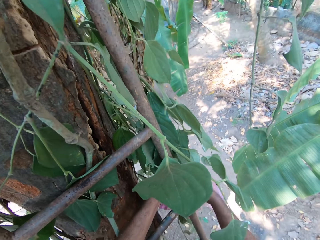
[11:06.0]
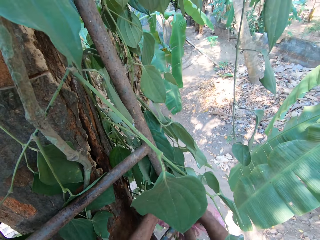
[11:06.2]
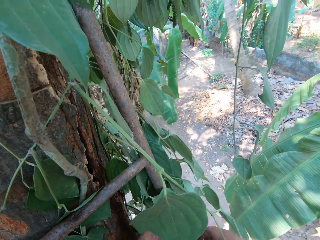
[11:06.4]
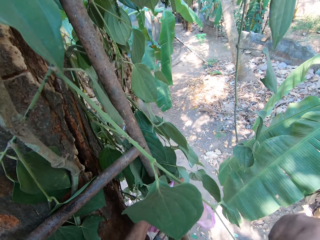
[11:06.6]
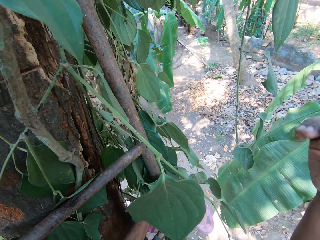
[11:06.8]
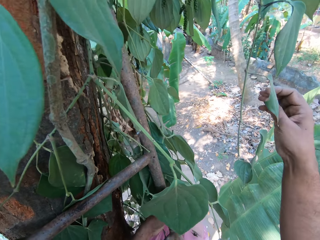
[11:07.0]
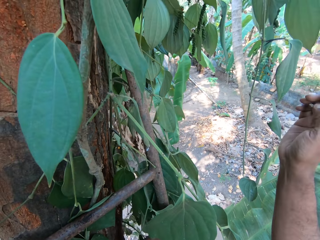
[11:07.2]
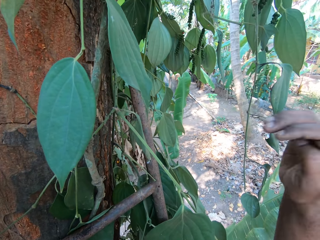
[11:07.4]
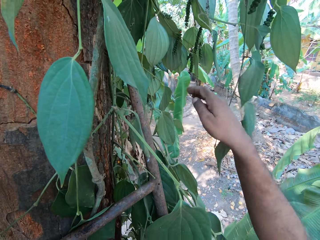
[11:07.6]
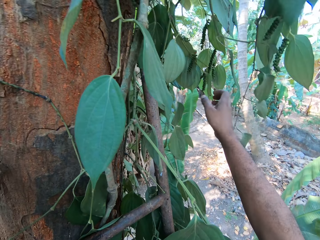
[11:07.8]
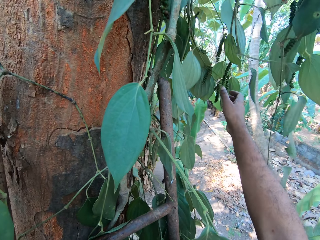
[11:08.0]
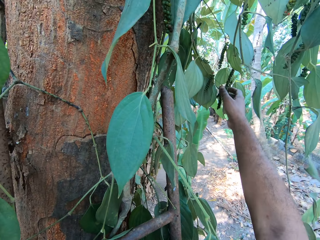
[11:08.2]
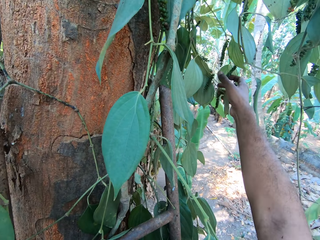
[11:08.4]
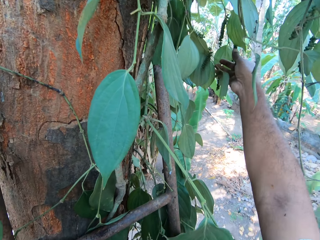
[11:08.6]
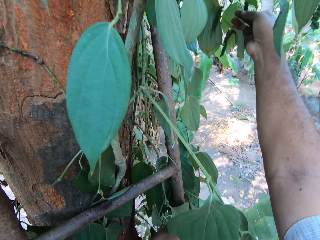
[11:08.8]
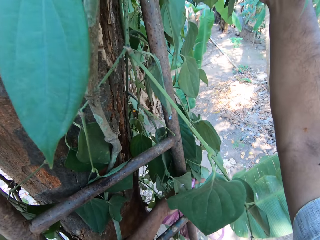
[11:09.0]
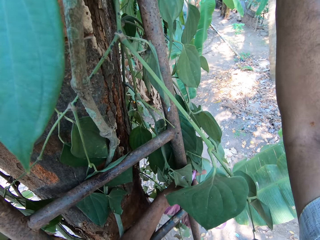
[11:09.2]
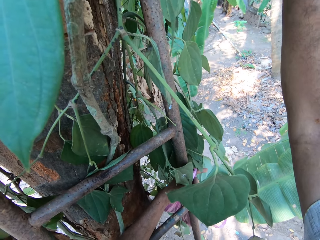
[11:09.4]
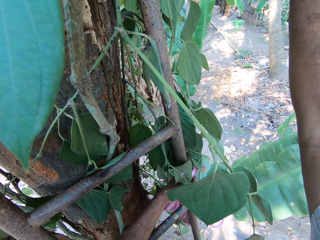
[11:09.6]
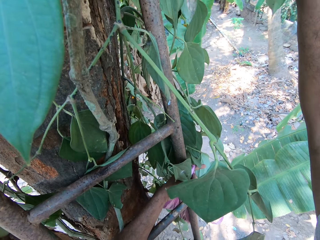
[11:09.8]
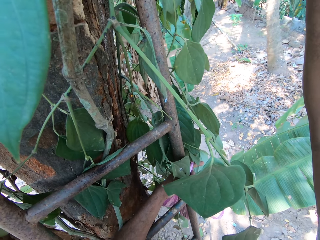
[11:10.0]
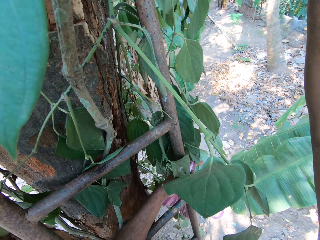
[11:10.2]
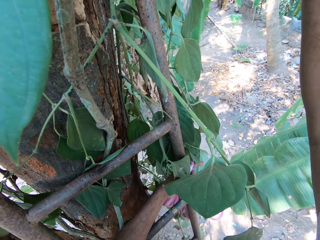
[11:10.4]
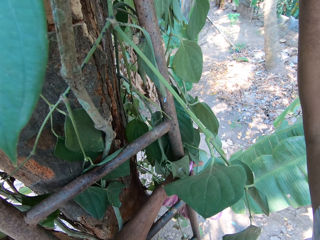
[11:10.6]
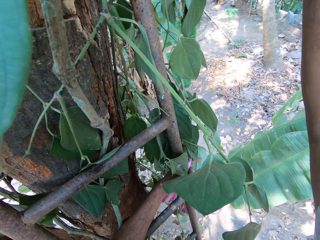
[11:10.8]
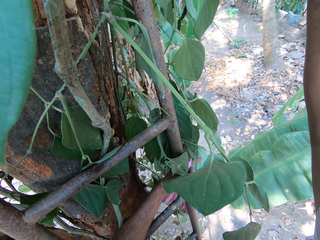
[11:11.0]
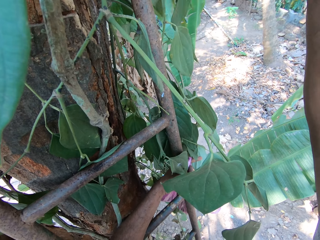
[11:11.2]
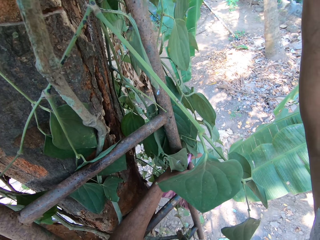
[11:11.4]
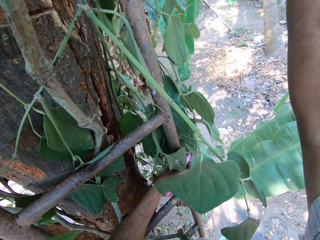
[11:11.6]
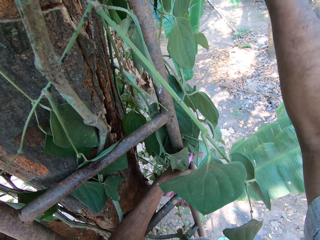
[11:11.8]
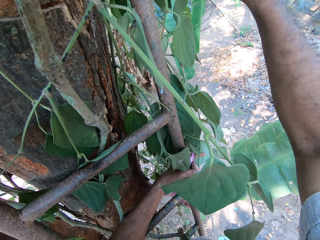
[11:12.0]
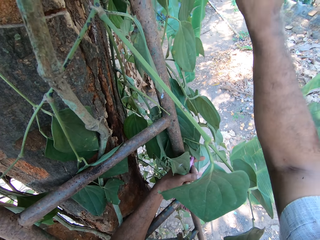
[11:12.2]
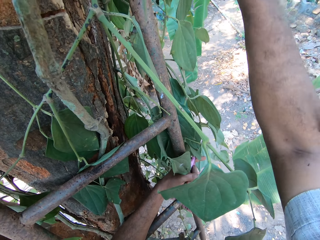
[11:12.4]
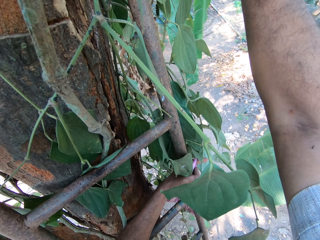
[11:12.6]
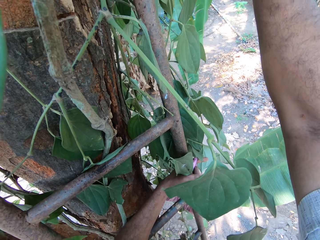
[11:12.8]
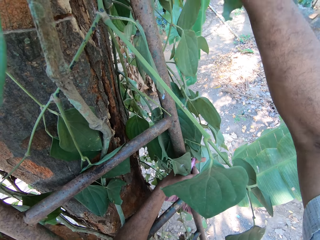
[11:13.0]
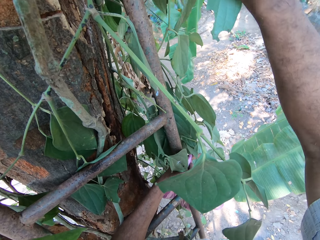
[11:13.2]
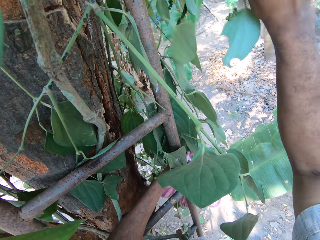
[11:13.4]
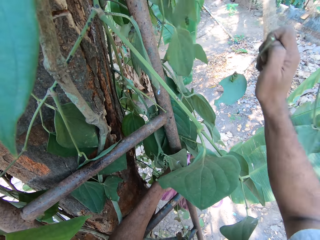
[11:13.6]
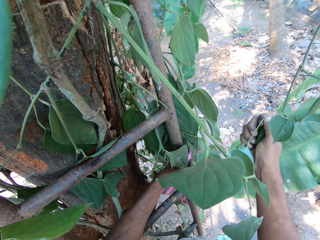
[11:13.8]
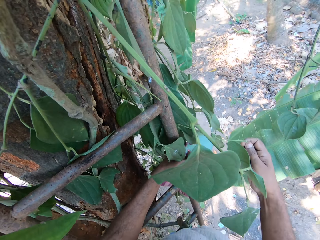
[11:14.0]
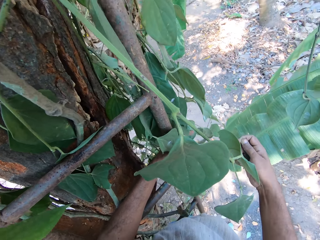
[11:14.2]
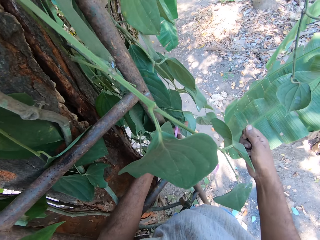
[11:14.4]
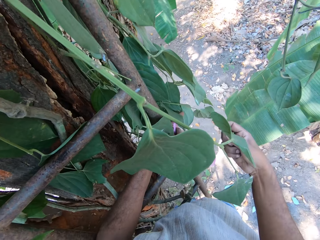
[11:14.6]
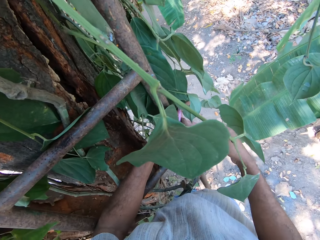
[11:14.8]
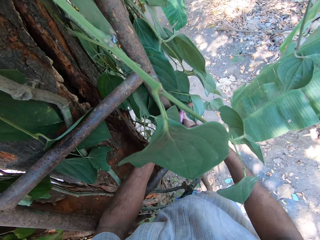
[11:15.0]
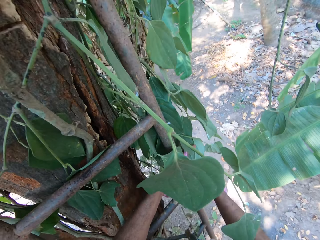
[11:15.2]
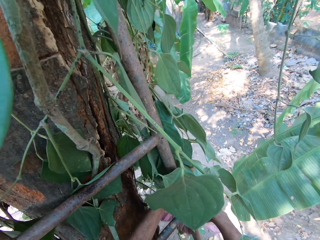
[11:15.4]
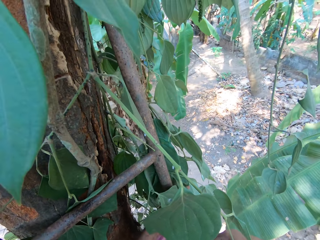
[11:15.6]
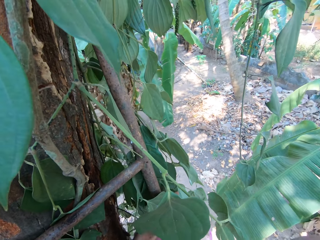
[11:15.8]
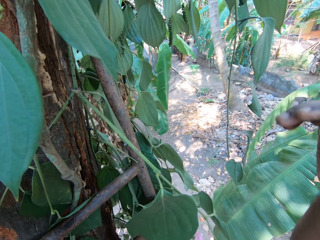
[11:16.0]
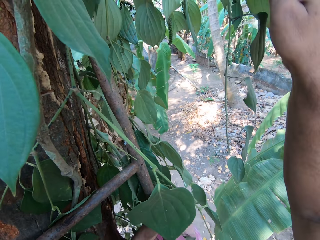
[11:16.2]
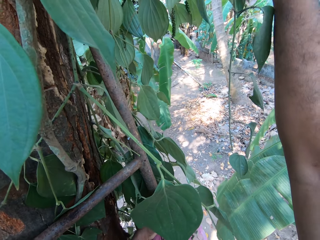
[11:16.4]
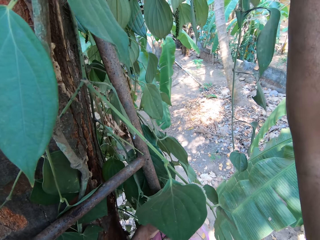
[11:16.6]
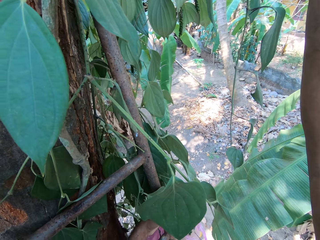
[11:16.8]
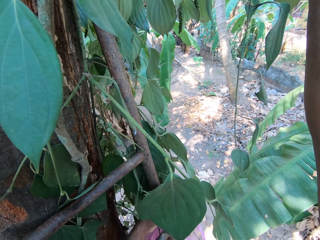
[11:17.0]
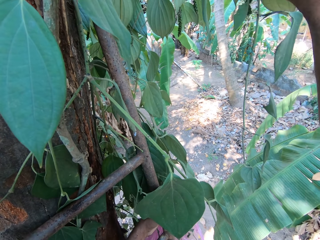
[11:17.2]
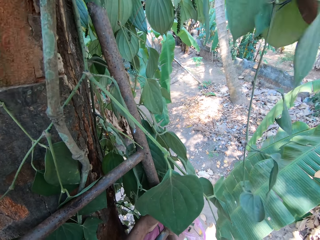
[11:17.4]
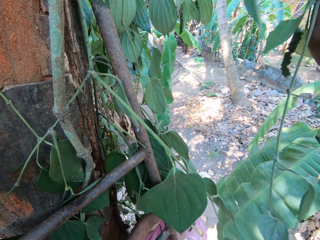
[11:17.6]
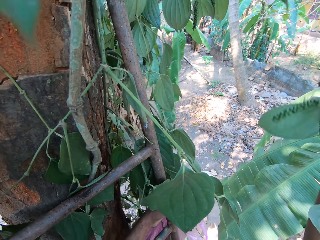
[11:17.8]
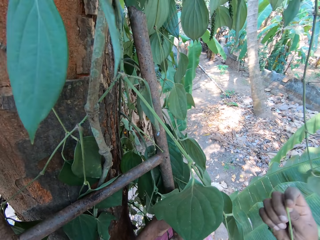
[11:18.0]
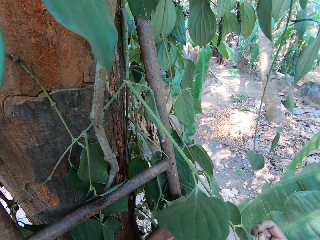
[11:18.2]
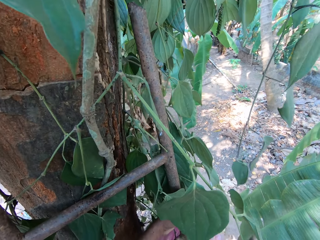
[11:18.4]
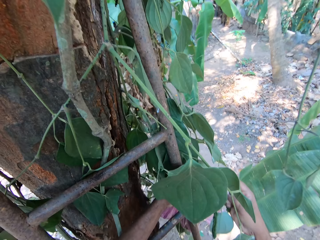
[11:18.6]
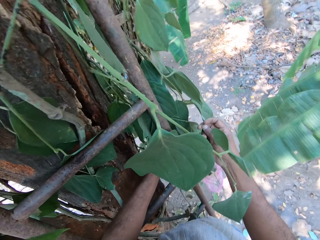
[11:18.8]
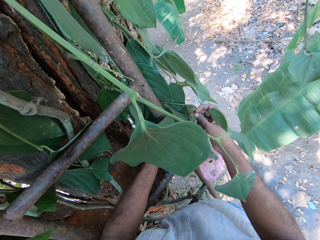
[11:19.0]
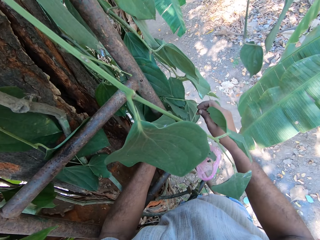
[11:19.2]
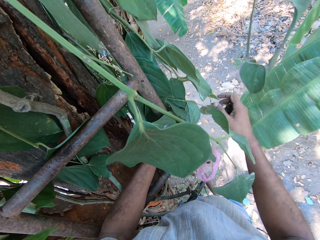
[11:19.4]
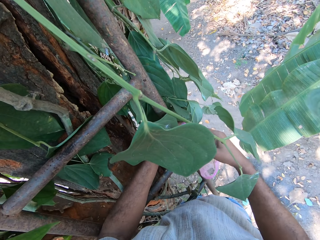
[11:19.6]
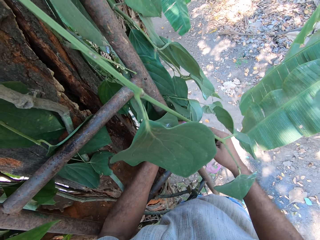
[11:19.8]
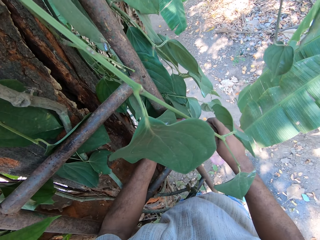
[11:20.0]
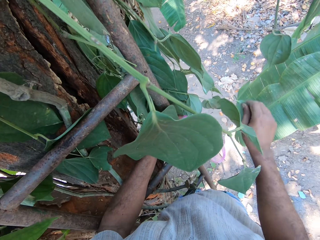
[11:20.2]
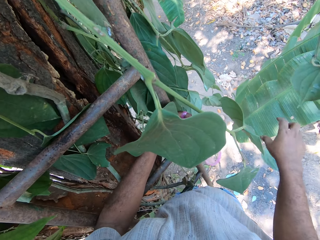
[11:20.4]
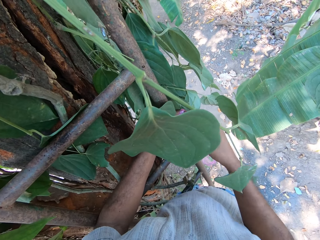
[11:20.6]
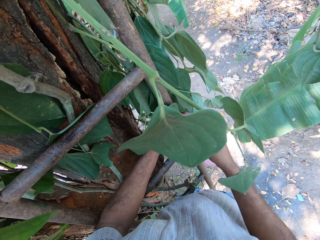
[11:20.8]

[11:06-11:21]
The camera wearer places the leaf in his right hand into the plastic bag in his left hand. He cuts a leaf from the tree with his right hand. He places the leaf in his right hand into the plastic bag in his left hand. He cuts a leaf from the tree with his right hand. He holds the leaf with his left hand and cuts the leaf in his left hand with his right hand.

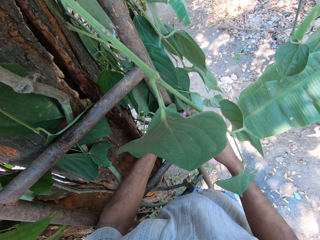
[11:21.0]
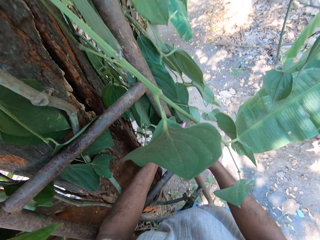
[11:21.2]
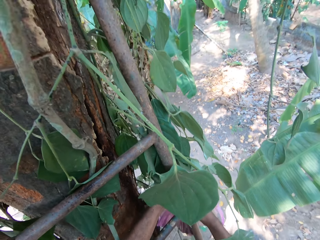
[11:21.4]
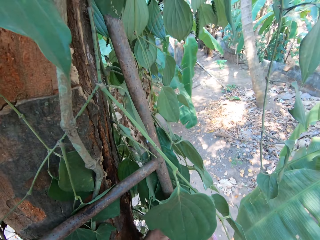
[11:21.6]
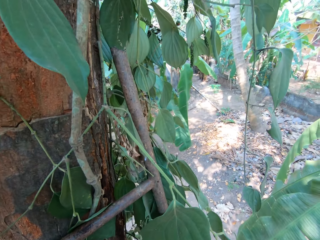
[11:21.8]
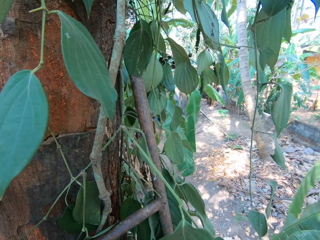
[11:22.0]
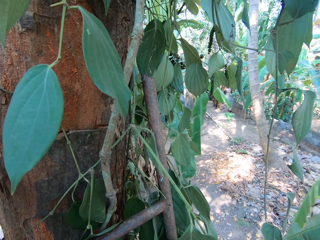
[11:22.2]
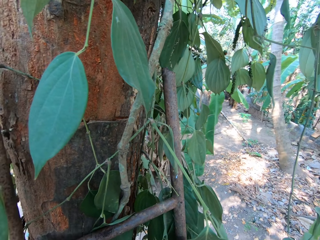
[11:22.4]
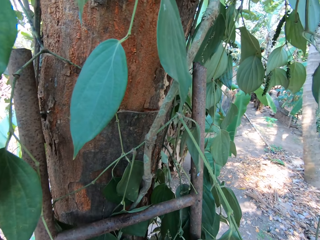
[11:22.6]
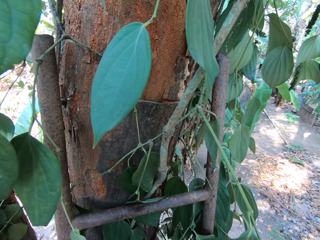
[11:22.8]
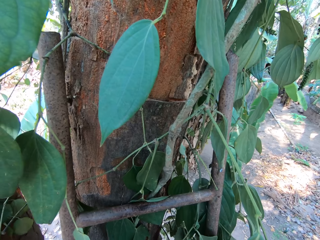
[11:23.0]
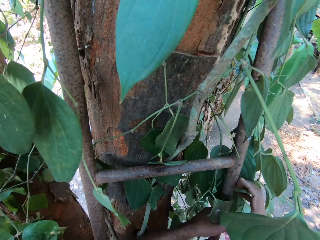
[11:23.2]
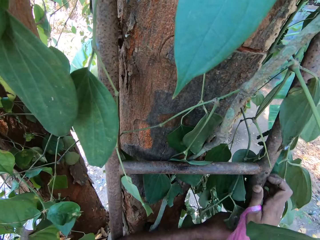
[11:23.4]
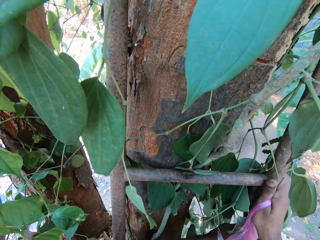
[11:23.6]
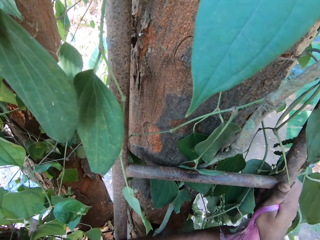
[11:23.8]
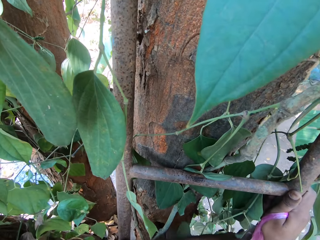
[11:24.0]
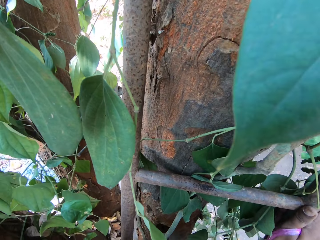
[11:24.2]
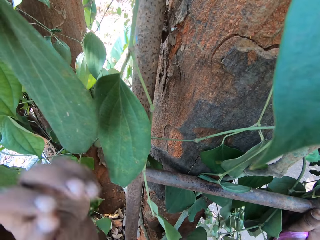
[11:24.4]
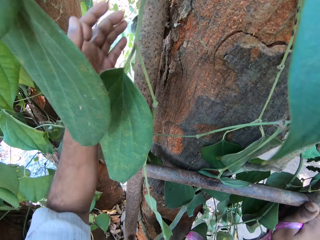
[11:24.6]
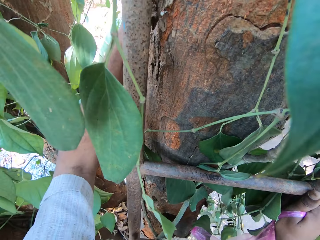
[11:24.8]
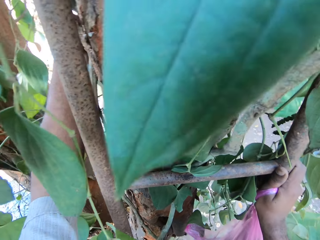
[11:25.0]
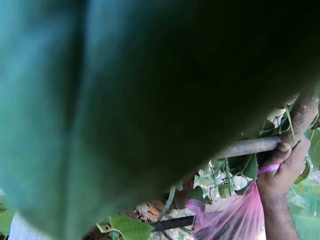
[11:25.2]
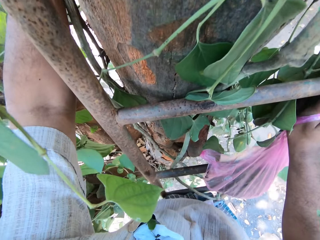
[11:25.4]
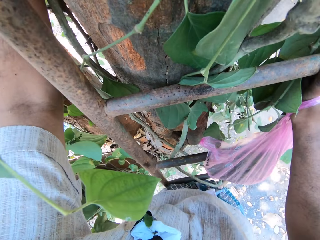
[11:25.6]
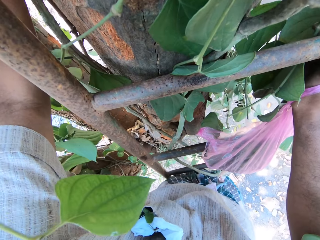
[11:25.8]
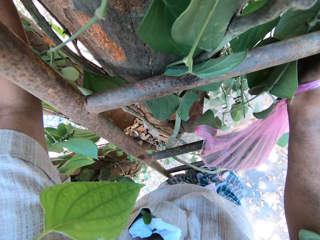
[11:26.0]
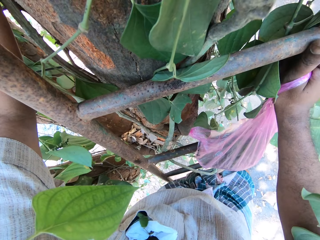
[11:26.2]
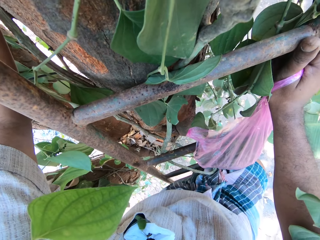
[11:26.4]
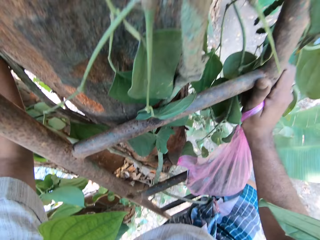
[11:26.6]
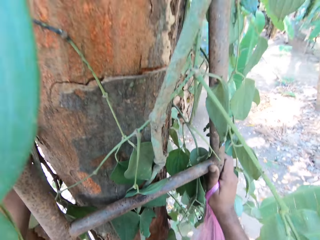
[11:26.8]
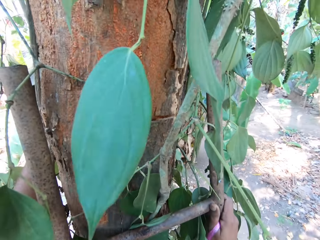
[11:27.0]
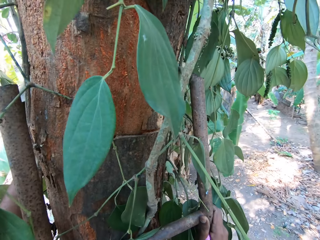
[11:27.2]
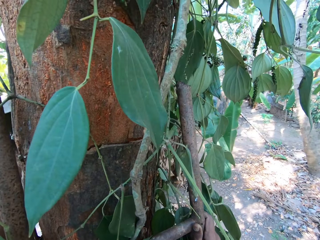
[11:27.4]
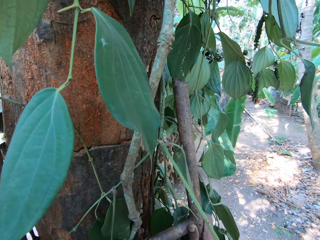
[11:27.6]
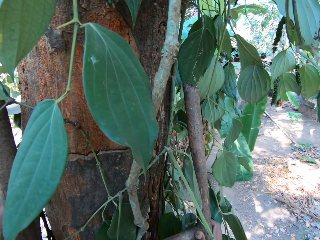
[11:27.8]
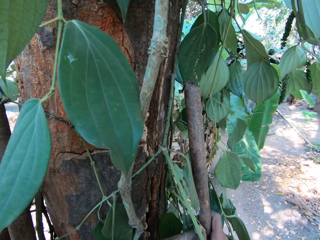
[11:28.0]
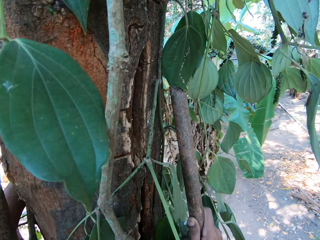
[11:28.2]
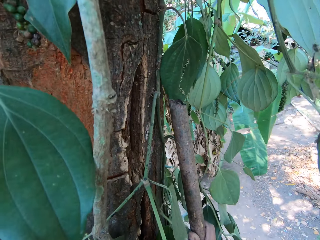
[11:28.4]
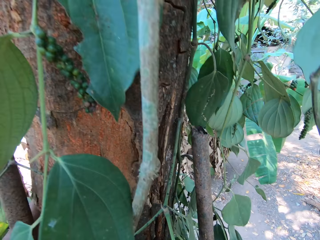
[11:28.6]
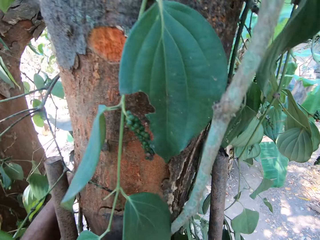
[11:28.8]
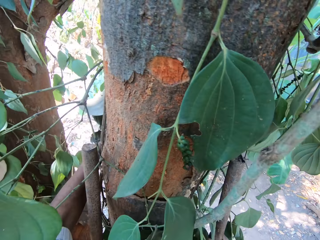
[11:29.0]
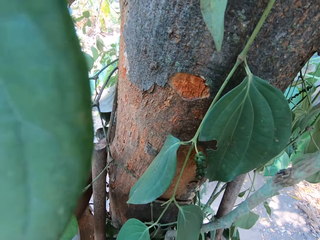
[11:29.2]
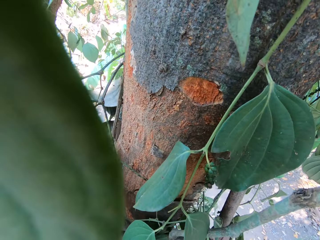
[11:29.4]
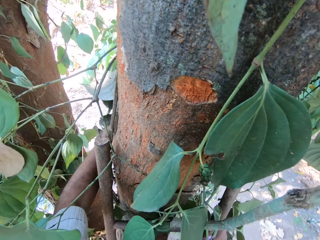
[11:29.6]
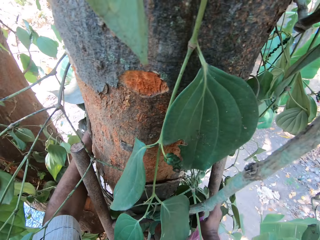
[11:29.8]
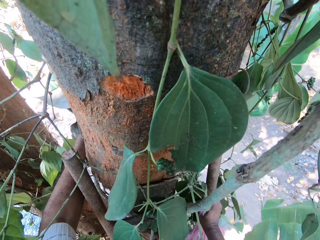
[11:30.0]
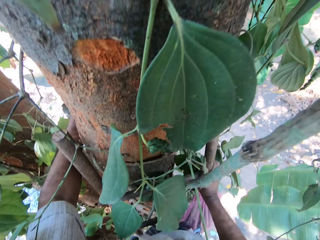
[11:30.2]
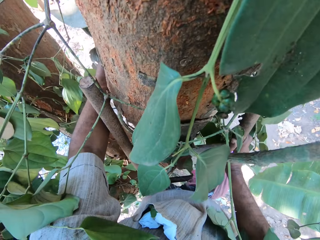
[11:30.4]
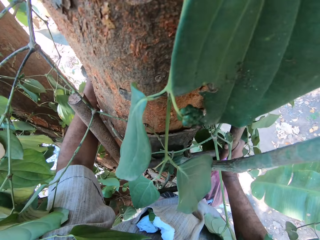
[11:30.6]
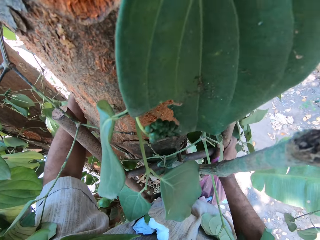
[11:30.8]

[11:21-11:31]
The camera wearer climbs the ladder or tree with both hands.
